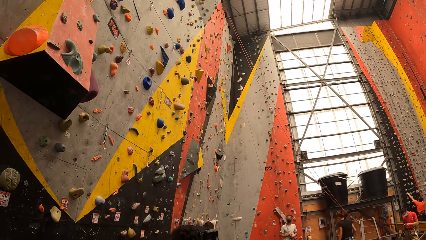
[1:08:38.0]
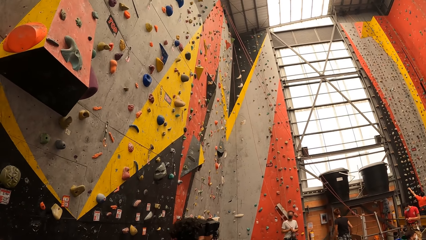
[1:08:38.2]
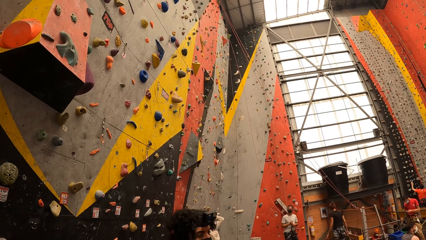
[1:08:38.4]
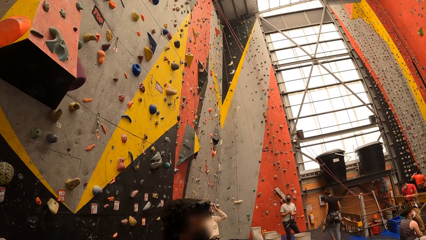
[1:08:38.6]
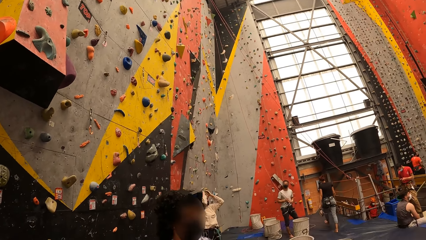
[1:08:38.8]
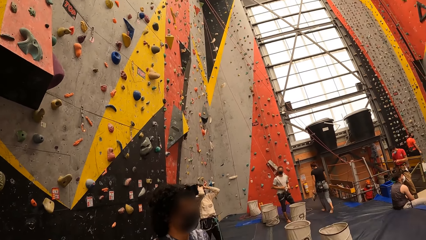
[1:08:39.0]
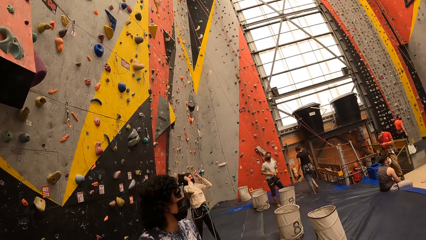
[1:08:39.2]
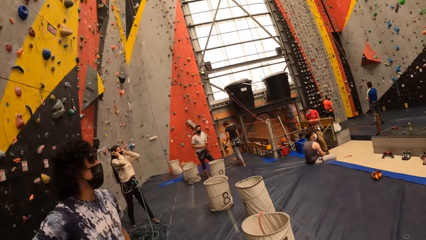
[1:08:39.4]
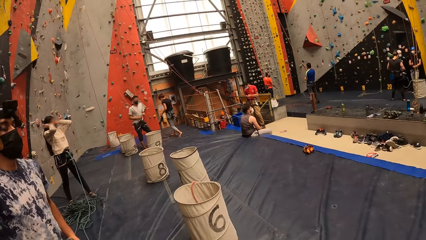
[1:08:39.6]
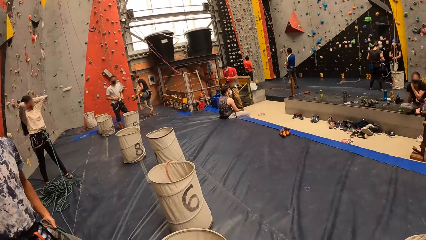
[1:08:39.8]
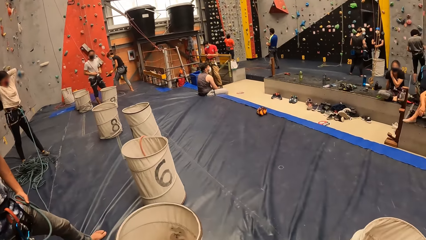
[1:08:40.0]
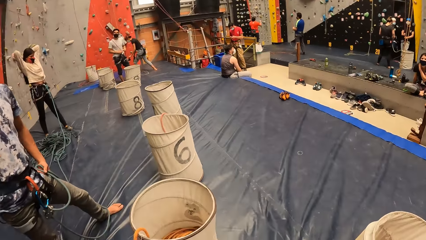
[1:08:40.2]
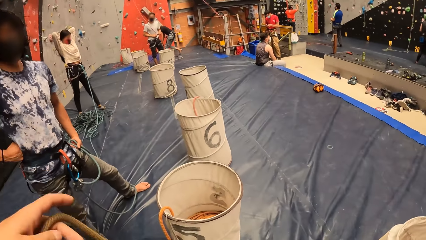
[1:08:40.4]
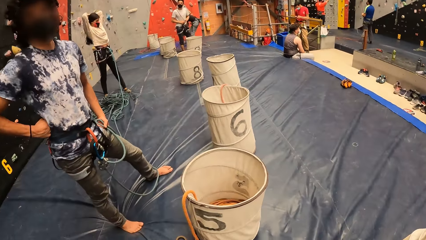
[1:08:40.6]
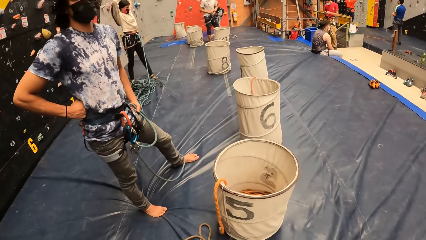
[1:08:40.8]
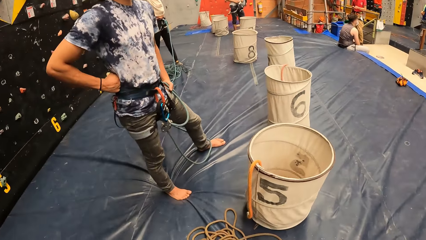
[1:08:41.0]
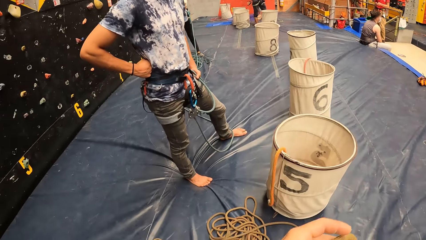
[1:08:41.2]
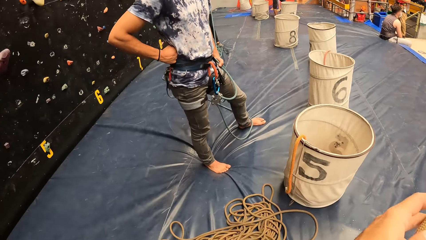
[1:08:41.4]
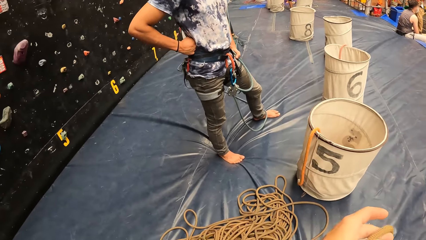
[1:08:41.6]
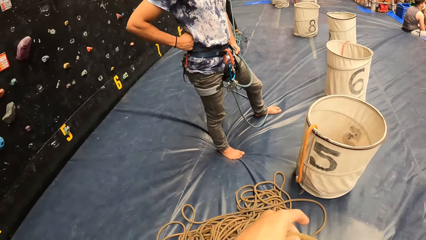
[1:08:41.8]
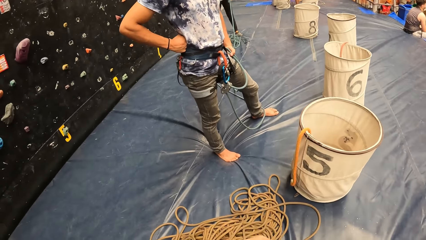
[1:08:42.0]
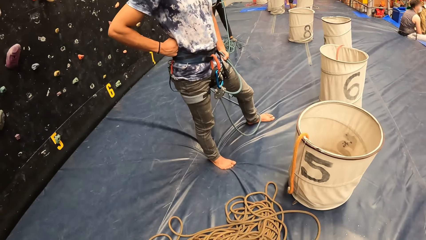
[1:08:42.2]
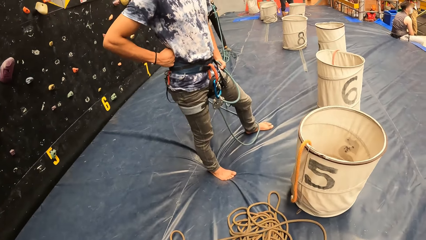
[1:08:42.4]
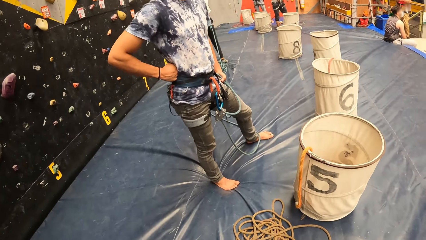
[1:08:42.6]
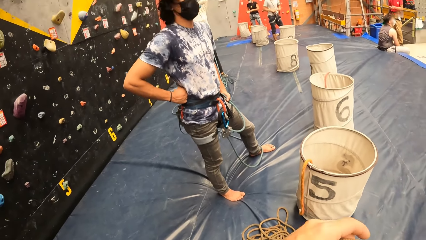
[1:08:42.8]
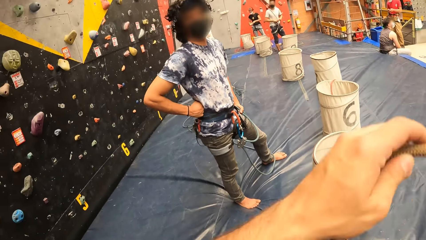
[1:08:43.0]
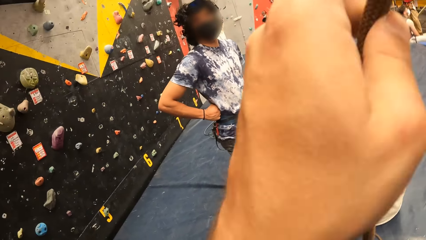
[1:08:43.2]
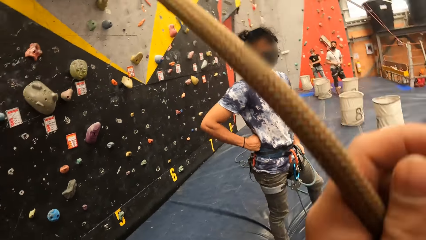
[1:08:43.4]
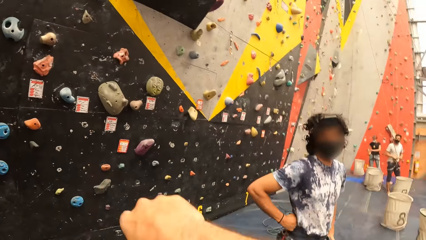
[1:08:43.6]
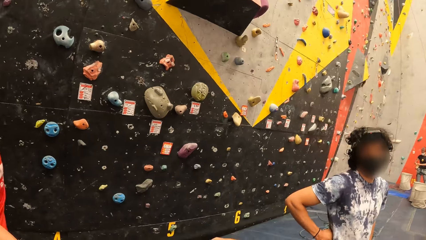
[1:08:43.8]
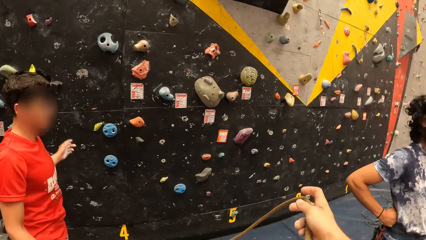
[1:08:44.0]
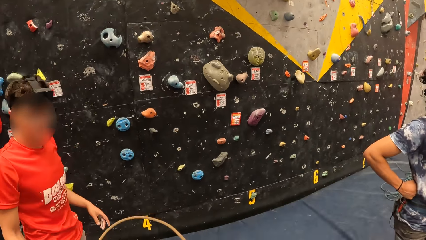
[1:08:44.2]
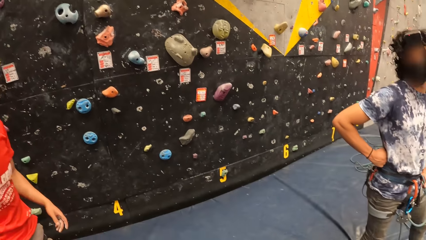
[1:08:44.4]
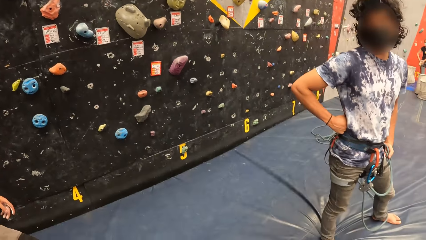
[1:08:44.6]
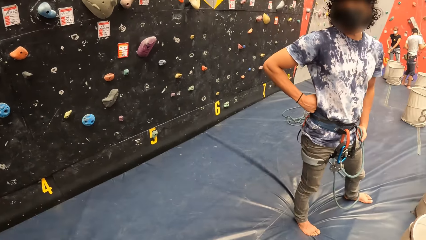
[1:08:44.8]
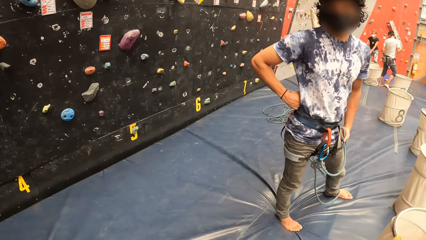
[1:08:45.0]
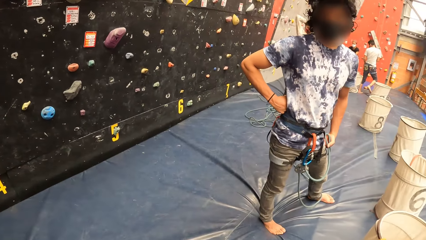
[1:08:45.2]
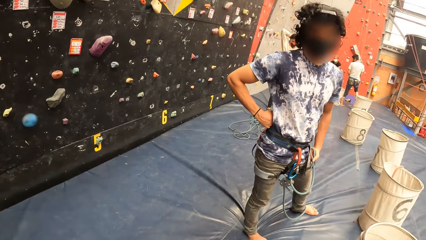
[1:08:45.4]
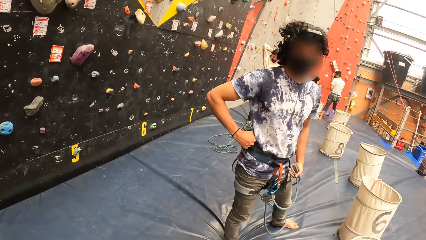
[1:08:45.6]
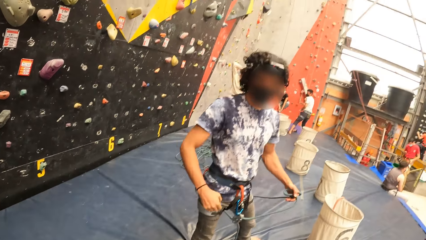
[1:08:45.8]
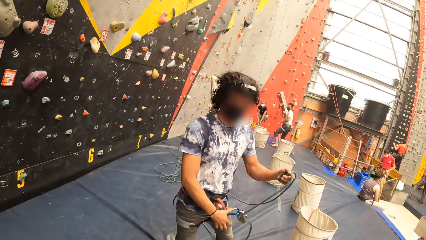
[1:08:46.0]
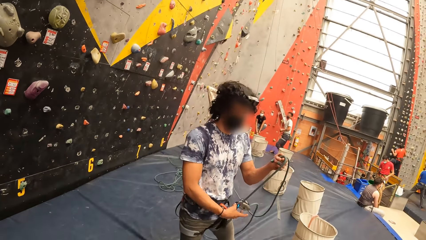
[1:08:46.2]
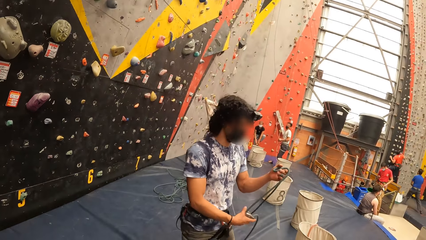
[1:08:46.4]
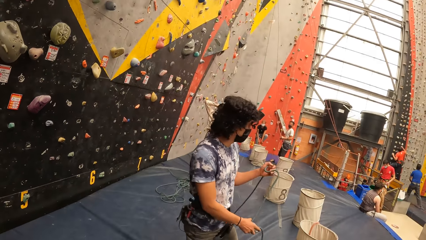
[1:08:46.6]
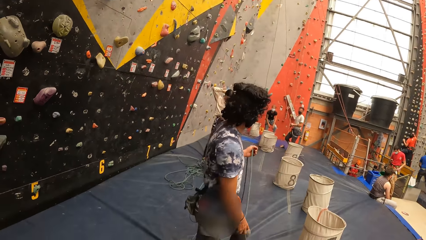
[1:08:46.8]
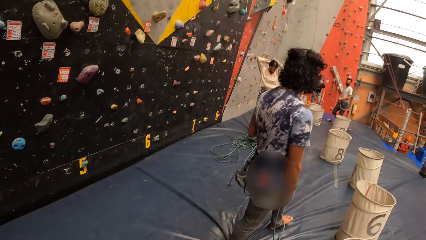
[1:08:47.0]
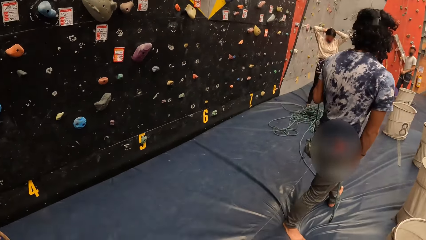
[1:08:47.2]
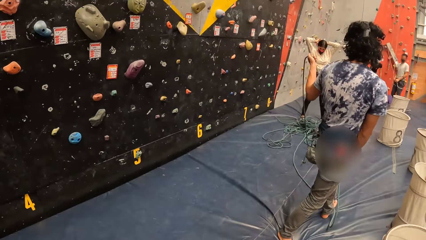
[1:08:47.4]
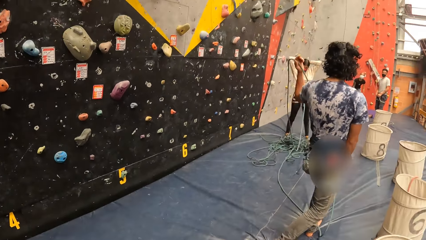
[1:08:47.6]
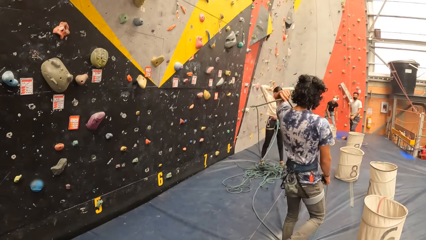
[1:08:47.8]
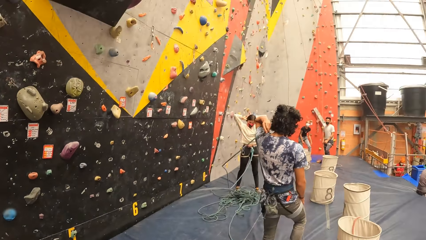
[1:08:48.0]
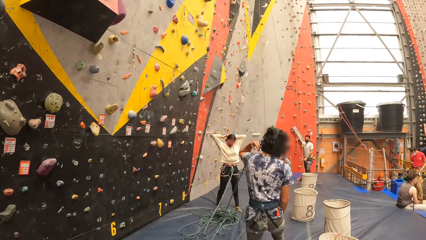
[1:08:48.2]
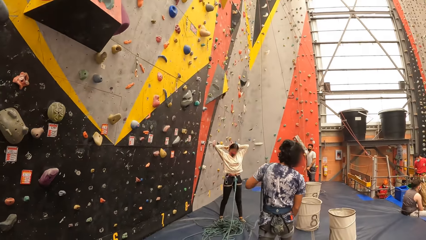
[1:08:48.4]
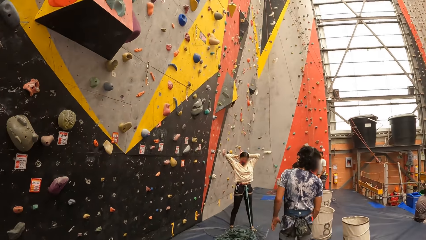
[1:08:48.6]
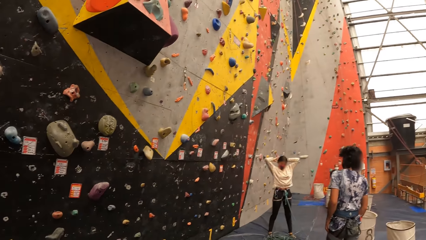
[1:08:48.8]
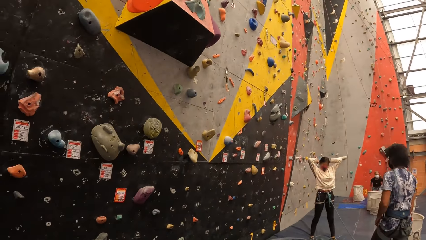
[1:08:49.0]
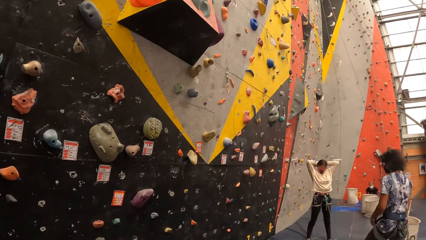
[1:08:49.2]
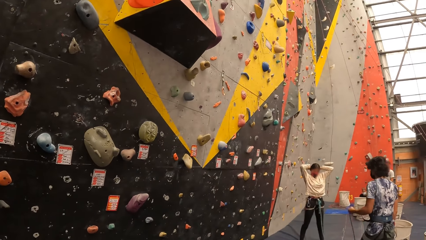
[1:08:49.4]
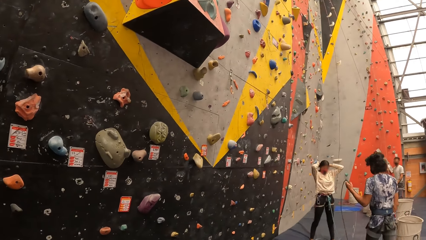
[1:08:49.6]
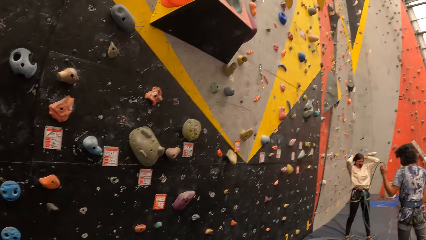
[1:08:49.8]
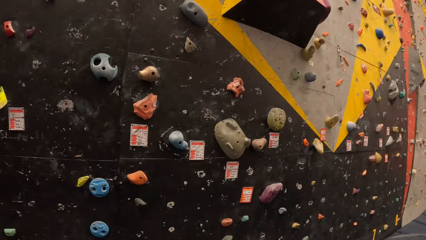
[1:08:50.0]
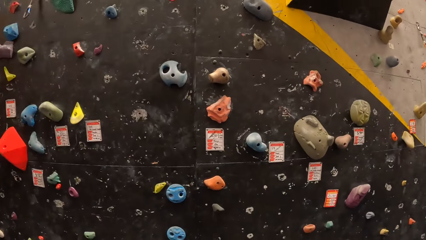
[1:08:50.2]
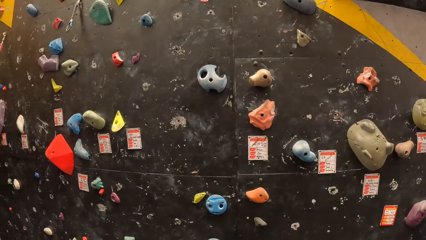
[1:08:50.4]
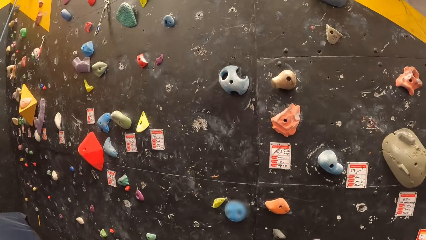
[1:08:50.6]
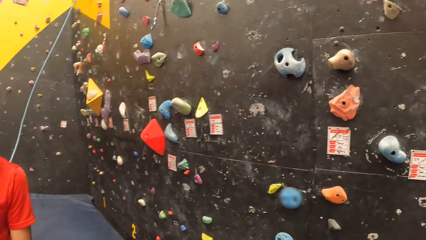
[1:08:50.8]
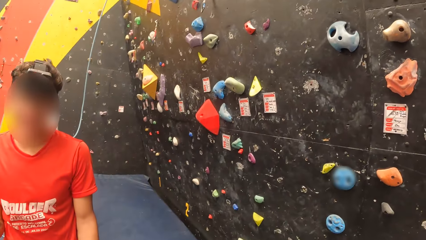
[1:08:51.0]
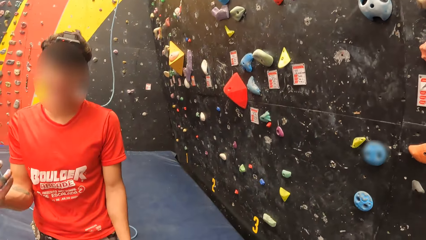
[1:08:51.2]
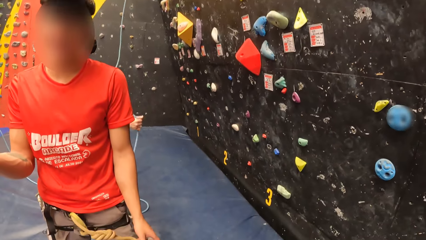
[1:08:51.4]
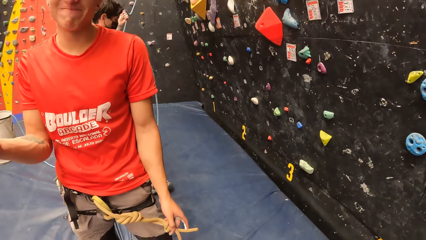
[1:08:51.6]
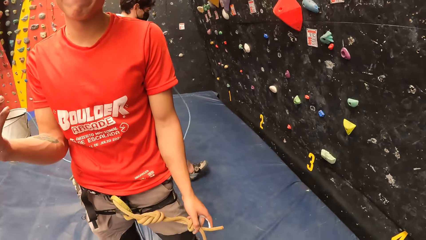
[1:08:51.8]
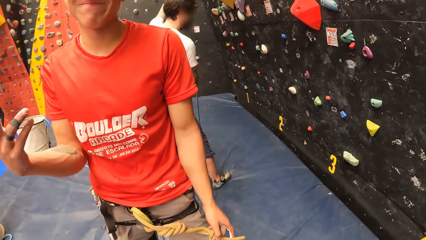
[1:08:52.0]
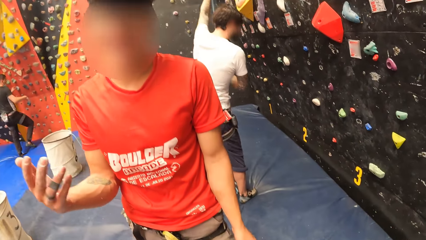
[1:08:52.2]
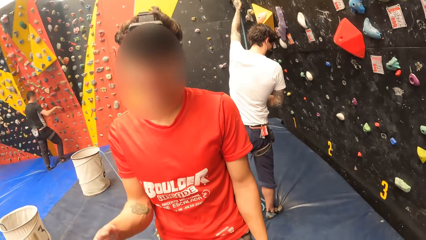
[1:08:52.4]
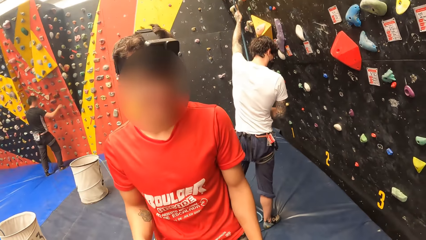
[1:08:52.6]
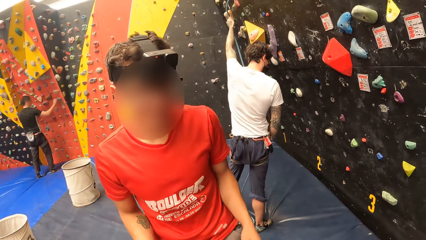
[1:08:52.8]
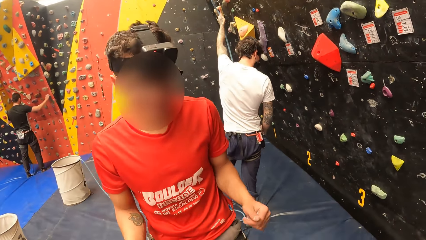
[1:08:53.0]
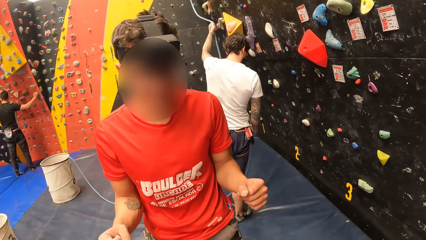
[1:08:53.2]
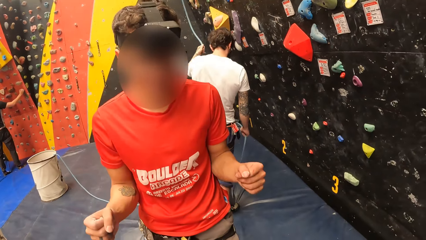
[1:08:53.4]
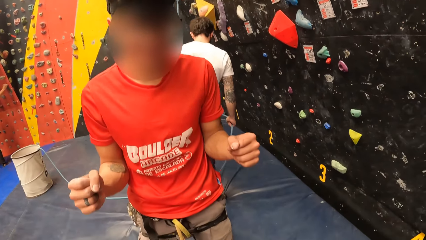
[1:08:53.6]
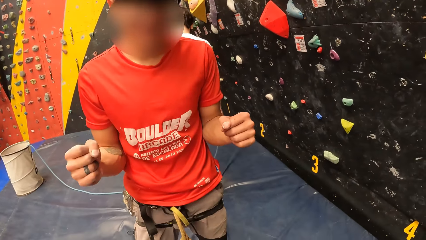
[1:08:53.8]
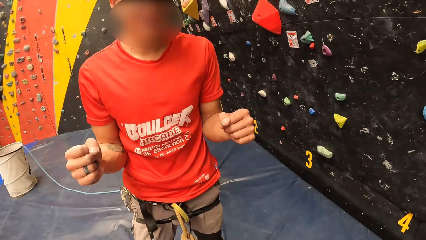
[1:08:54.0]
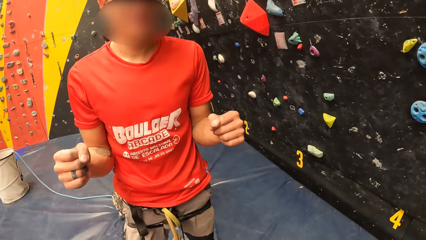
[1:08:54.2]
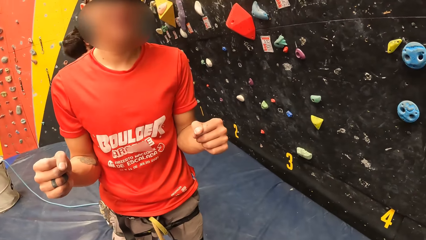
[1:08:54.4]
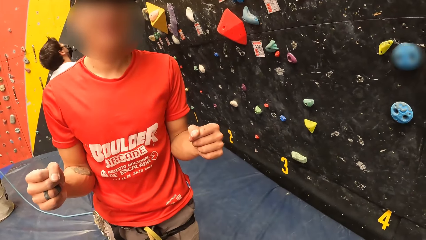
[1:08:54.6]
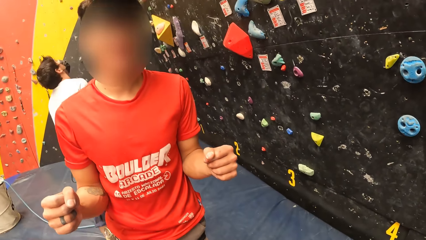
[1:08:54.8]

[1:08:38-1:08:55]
The camera wearer pulls a rope. A man walks away. The camera wearer looks around. They interact with another man.
